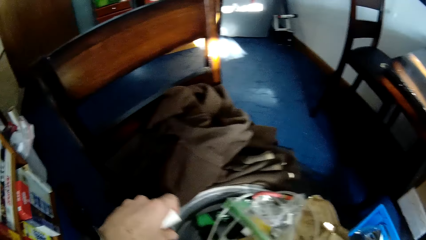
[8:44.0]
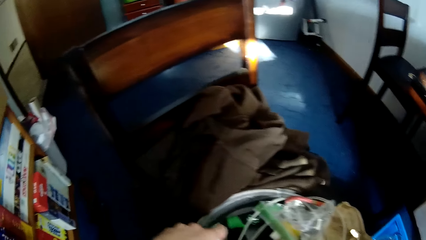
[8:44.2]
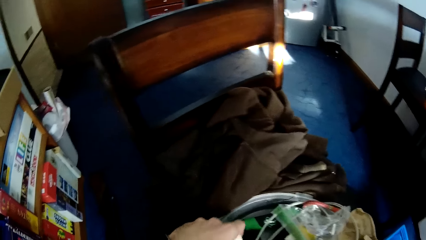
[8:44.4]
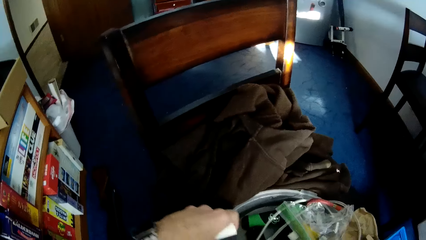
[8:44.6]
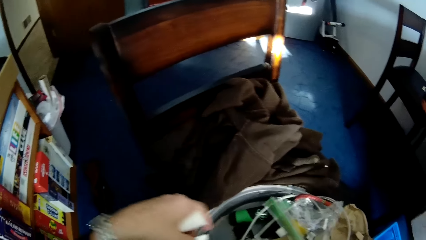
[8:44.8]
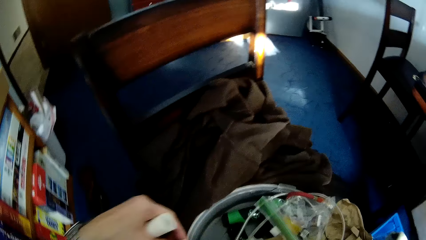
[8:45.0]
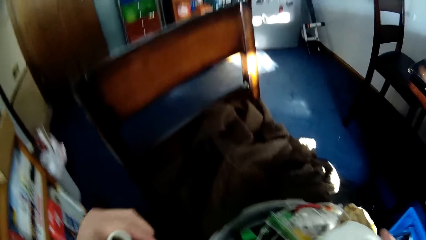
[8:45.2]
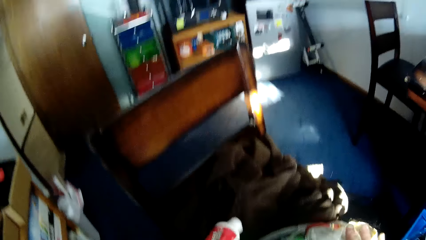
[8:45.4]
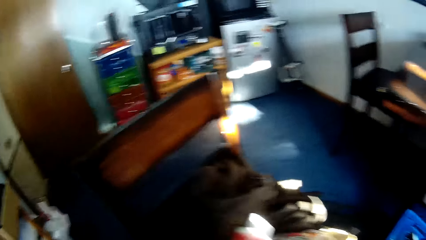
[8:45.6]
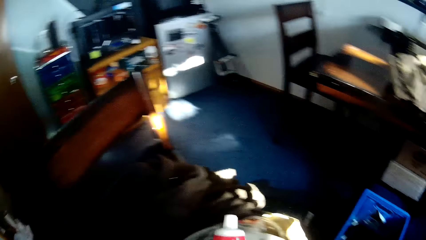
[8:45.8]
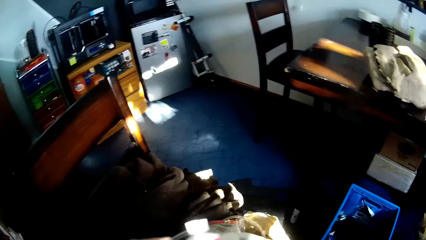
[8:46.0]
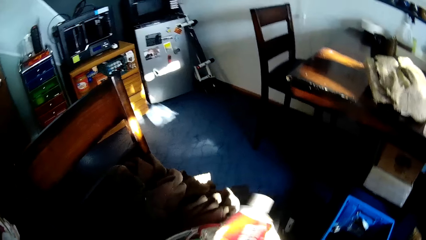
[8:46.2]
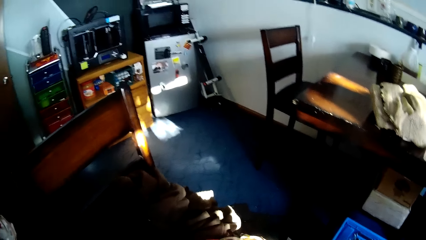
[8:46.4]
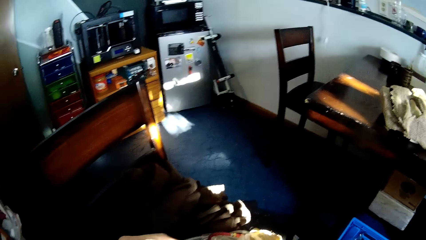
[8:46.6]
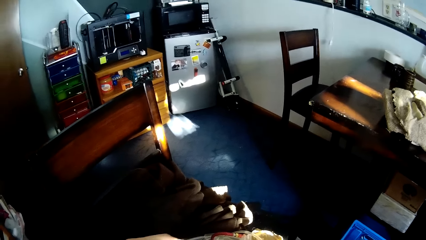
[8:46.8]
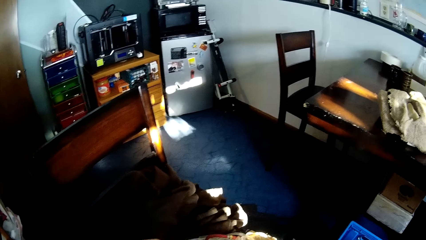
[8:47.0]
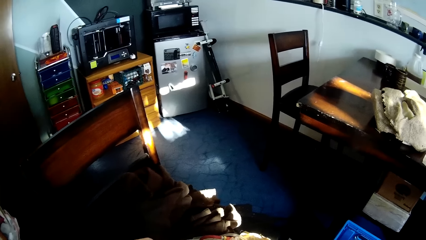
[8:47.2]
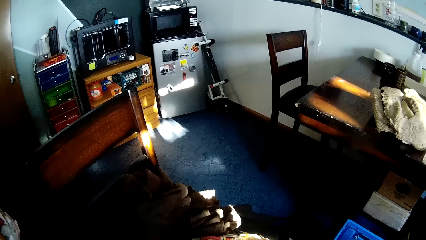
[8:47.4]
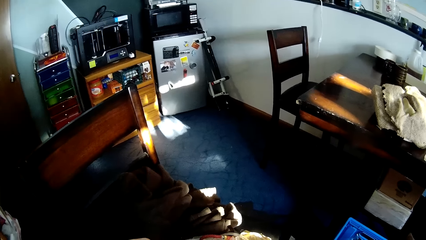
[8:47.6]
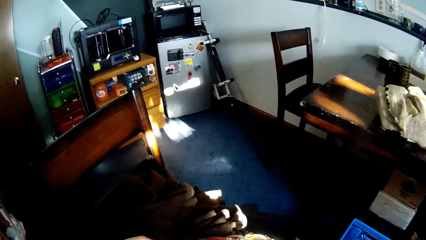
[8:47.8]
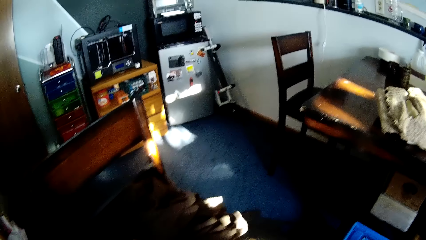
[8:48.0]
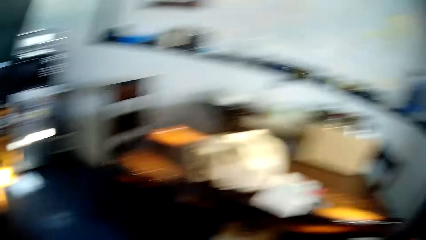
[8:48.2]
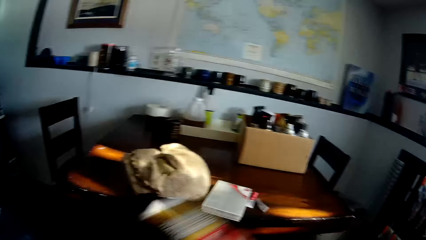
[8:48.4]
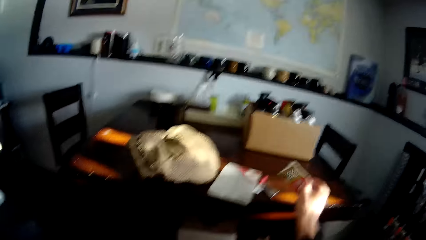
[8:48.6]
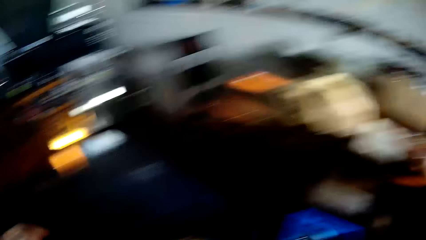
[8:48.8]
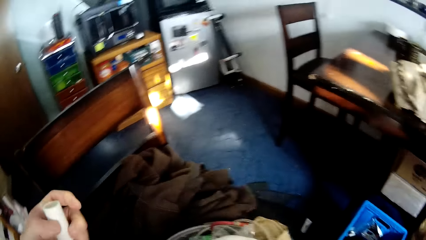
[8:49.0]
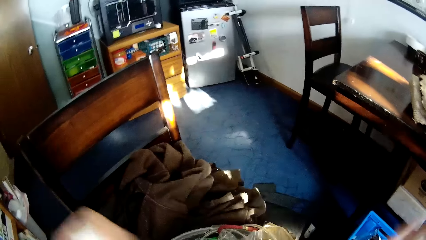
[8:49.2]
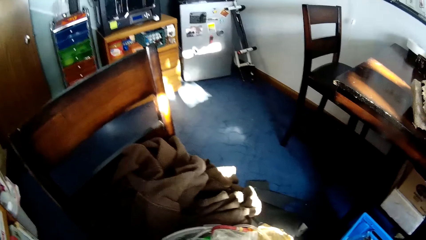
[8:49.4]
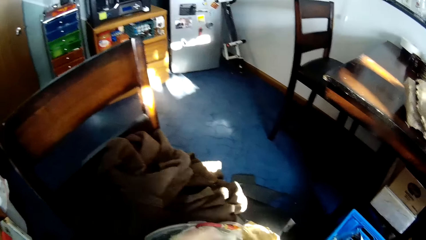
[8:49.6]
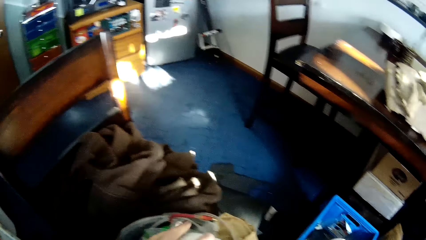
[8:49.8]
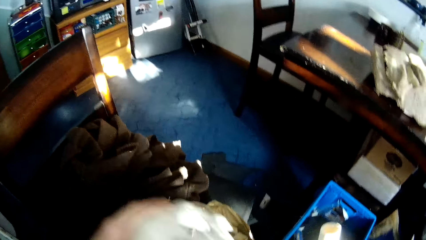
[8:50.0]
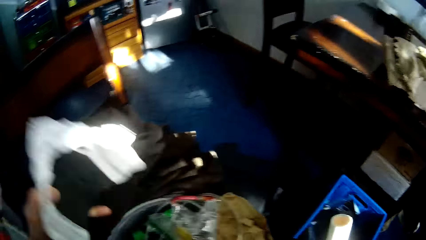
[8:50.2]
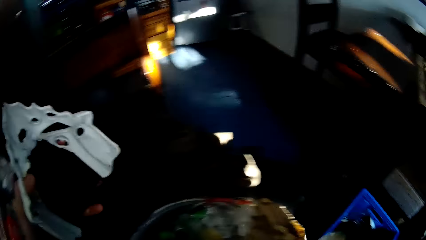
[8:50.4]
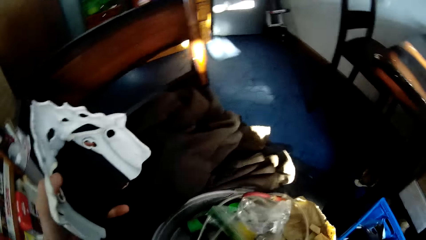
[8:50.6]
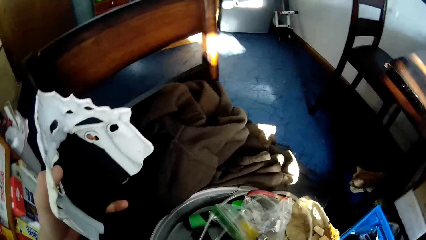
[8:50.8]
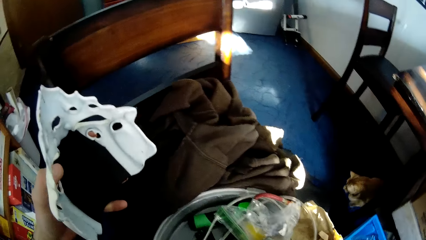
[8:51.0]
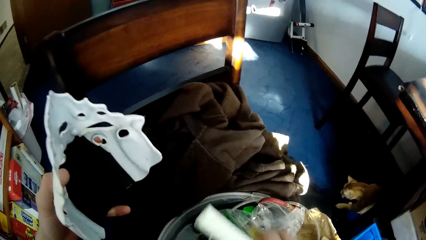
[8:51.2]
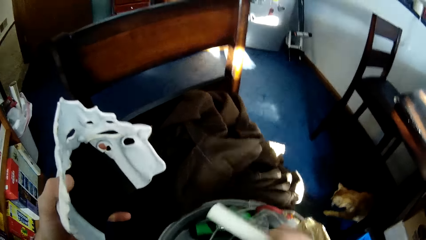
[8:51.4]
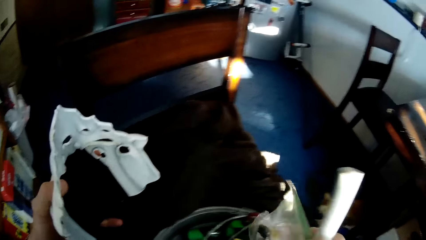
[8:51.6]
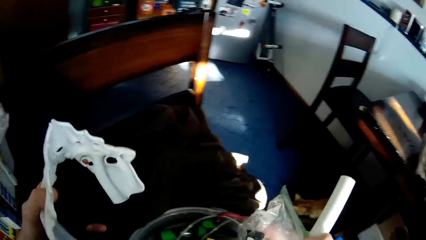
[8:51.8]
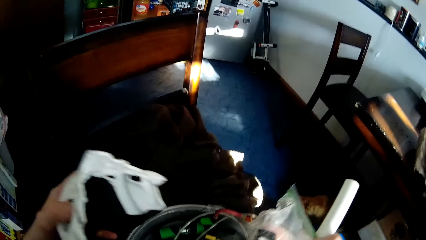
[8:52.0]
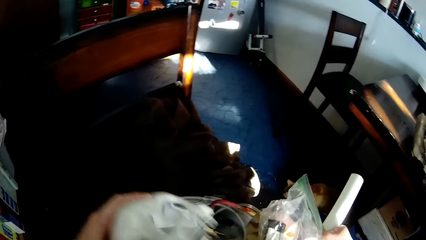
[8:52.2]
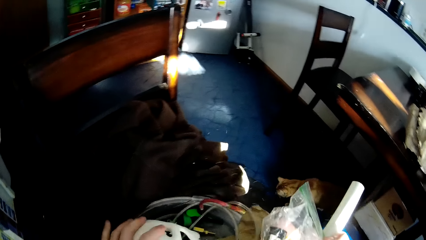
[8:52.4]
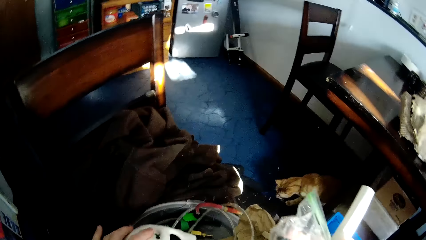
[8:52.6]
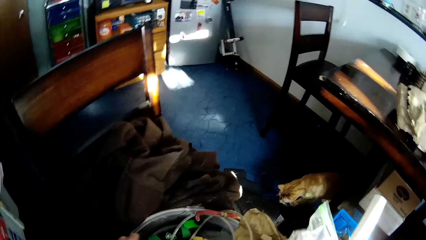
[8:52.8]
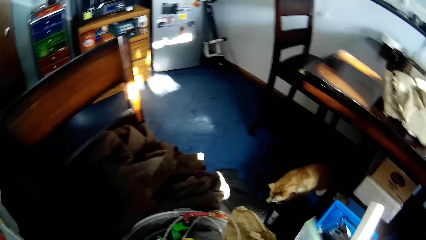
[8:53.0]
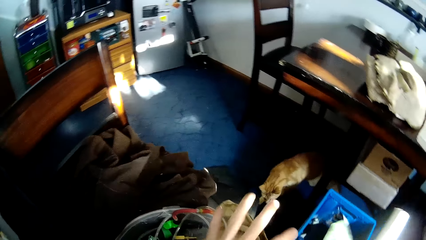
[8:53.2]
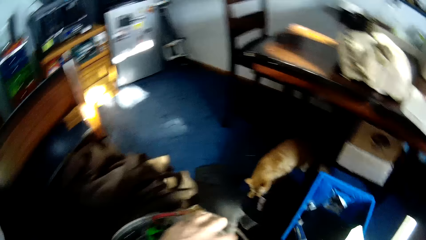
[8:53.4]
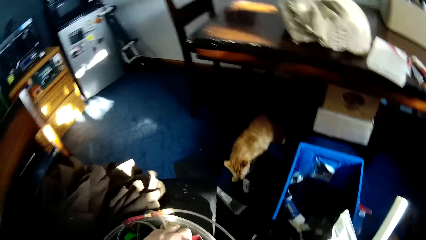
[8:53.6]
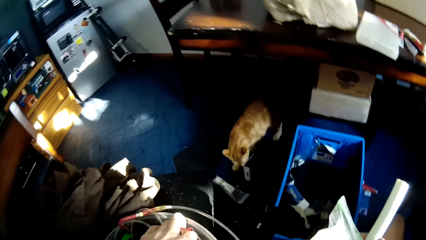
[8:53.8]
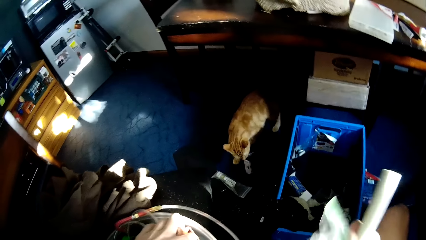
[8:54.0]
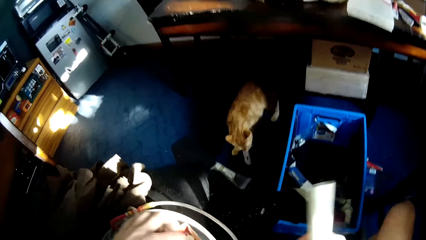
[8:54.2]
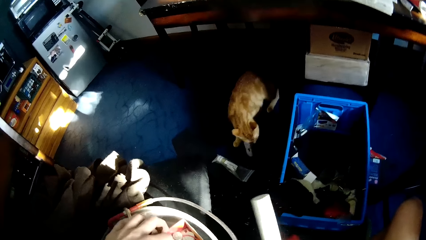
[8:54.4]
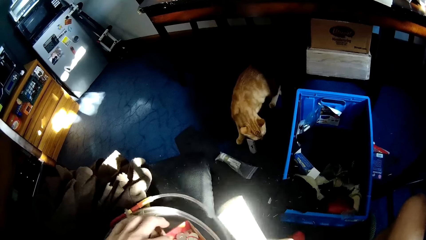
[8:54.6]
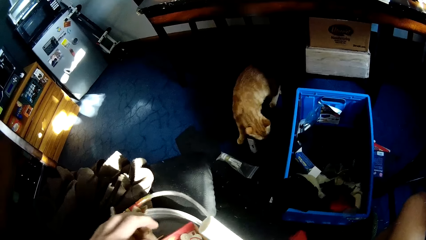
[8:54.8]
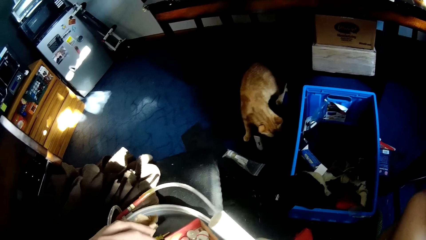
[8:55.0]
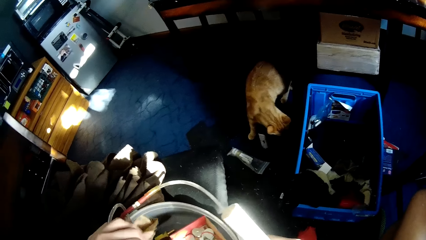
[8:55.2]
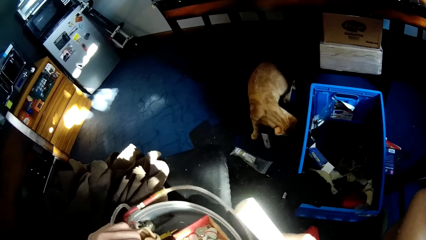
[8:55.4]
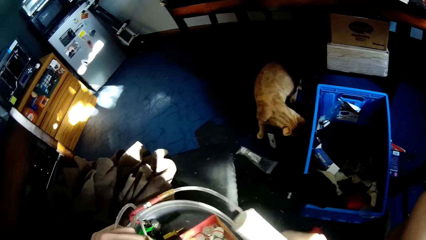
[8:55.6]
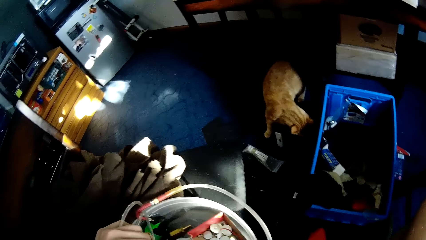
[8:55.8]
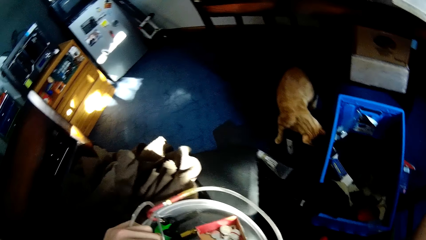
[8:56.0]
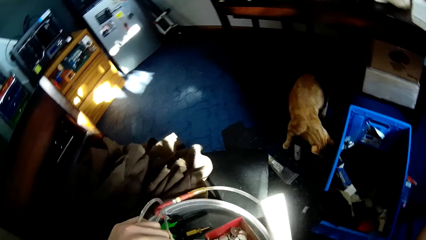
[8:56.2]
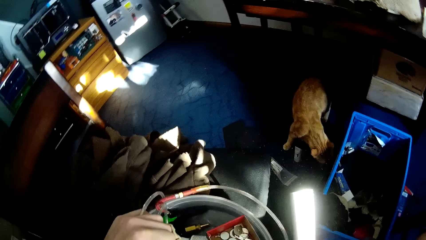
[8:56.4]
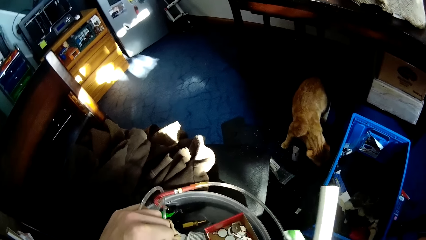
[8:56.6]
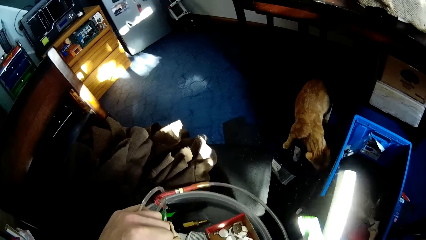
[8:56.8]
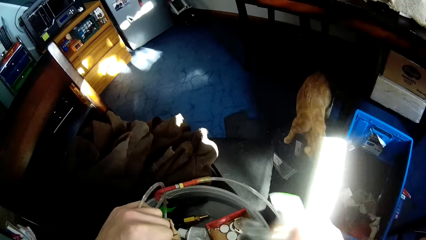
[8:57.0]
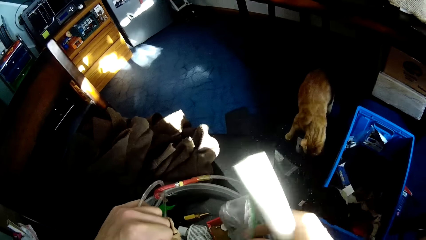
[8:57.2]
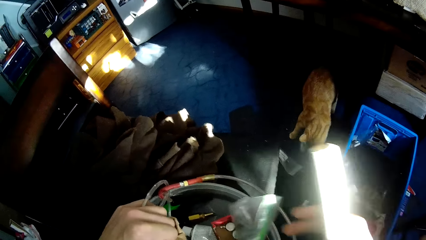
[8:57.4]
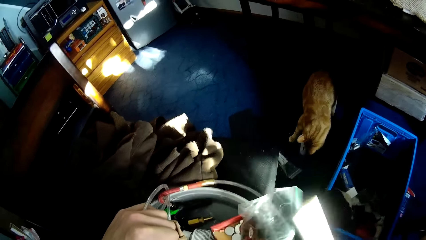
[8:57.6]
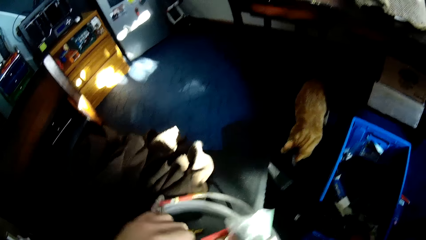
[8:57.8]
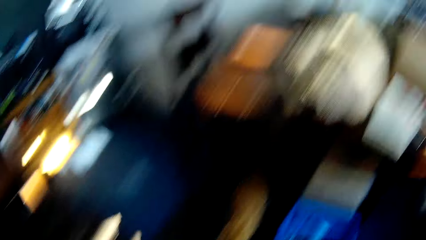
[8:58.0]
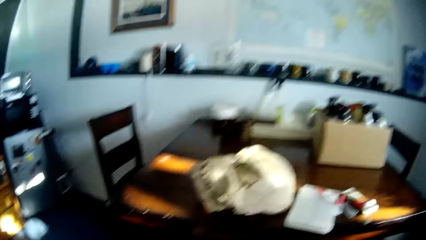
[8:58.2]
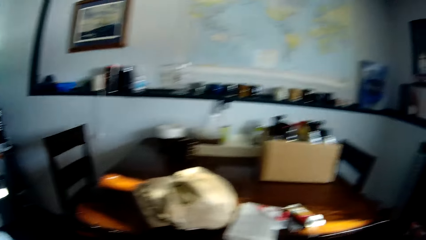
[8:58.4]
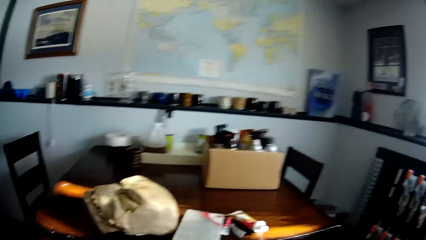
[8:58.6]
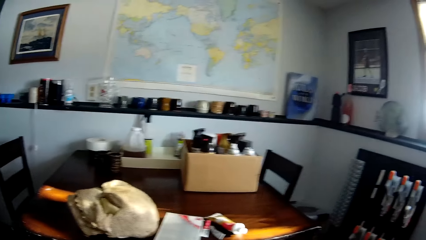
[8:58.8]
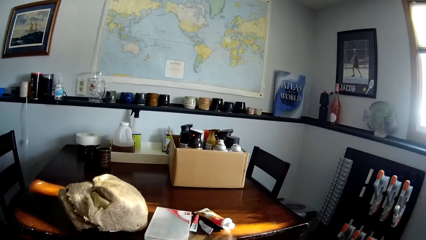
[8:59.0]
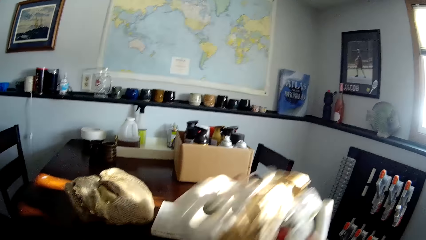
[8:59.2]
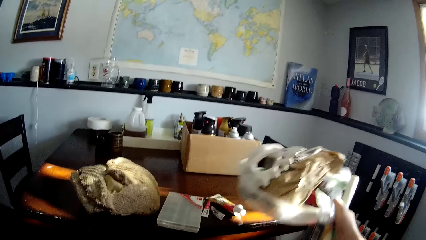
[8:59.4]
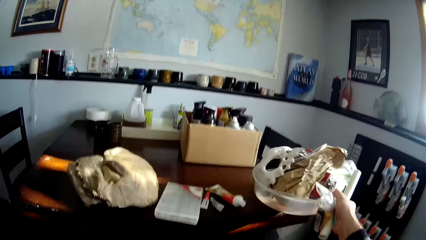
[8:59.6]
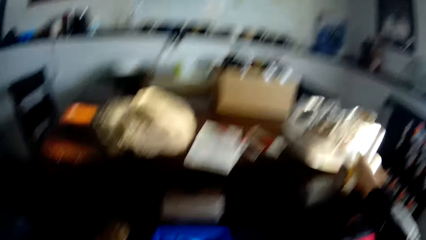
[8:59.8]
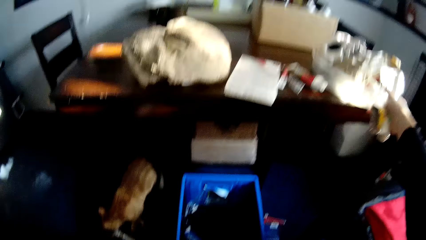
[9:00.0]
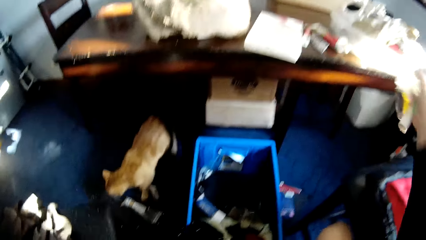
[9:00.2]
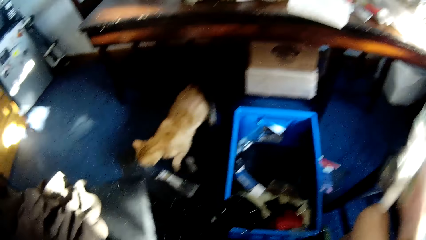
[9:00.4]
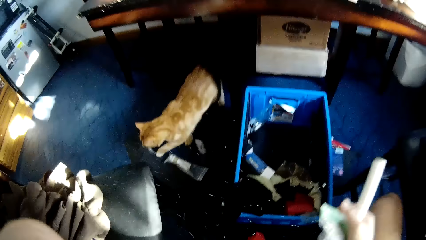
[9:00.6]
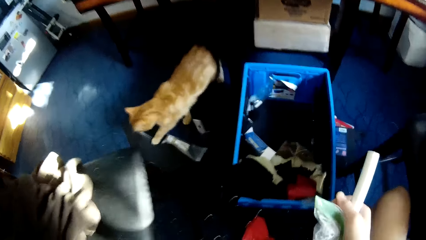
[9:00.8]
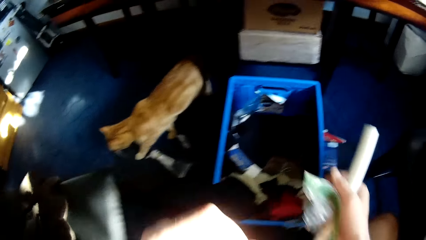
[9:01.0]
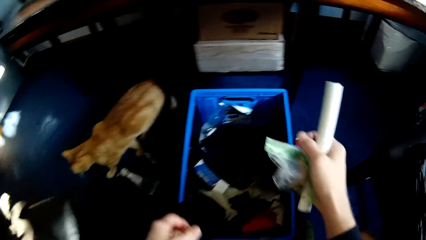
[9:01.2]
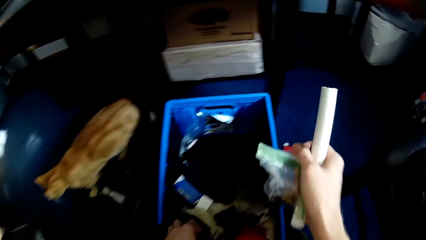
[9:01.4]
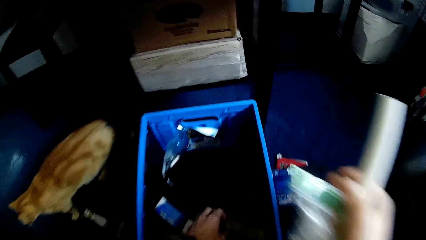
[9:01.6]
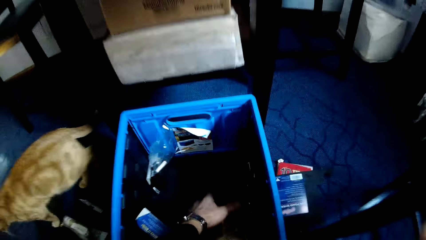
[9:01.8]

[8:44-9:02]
The camera wearer picks a paste tube from the plastic container or basin. They drop the paste tube on the table with the right hand. They take another mask from the plastic container with the left hand. They search in the basin. They drop the plastic container on the table with the right hand.
